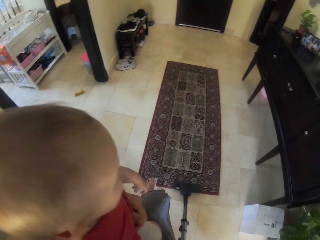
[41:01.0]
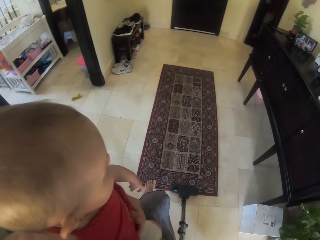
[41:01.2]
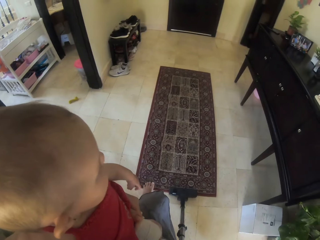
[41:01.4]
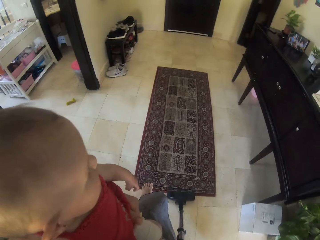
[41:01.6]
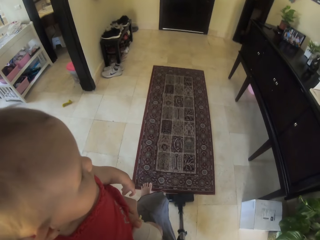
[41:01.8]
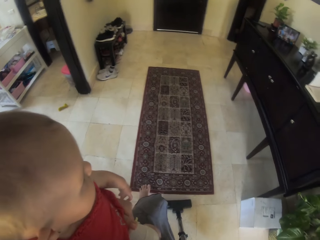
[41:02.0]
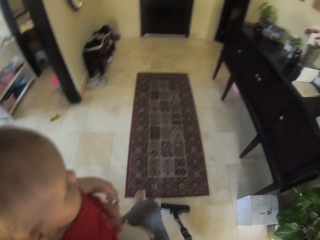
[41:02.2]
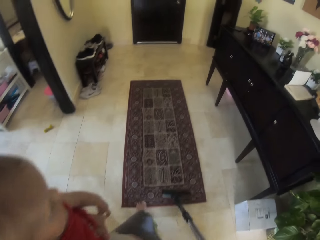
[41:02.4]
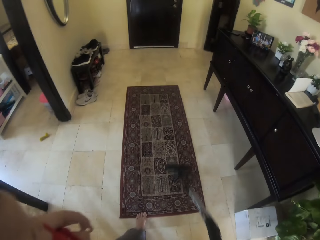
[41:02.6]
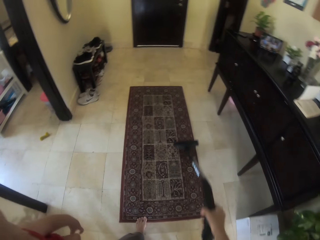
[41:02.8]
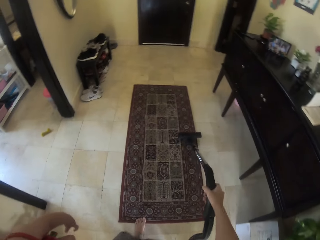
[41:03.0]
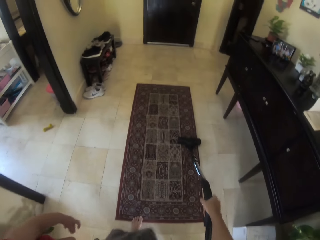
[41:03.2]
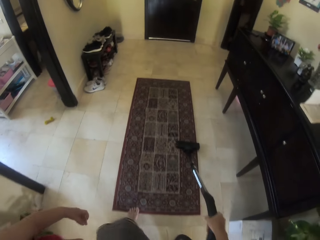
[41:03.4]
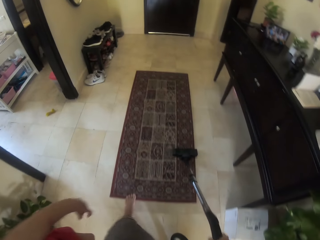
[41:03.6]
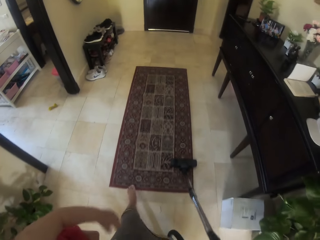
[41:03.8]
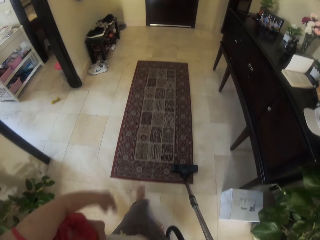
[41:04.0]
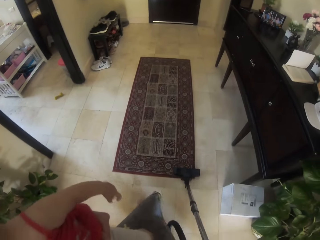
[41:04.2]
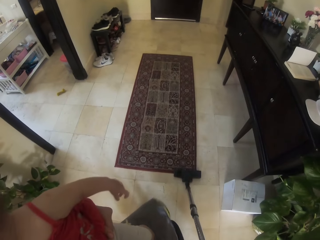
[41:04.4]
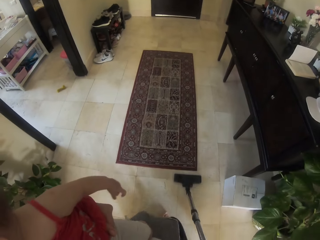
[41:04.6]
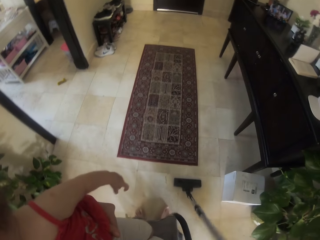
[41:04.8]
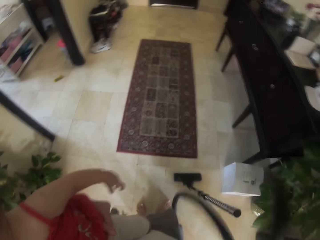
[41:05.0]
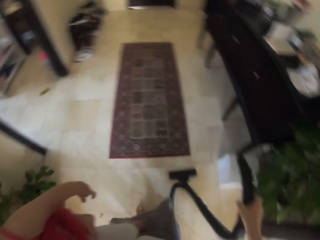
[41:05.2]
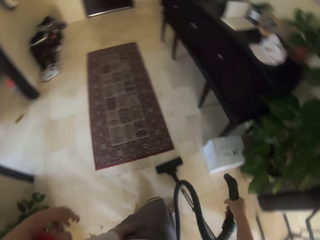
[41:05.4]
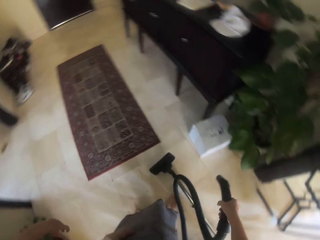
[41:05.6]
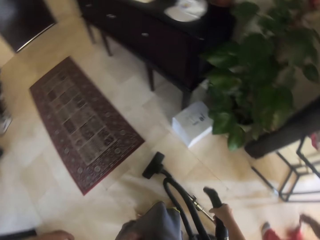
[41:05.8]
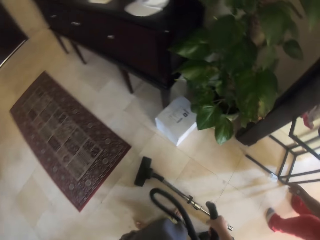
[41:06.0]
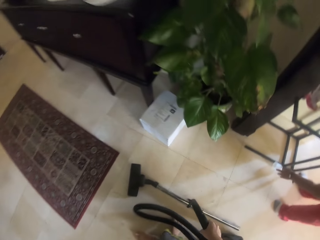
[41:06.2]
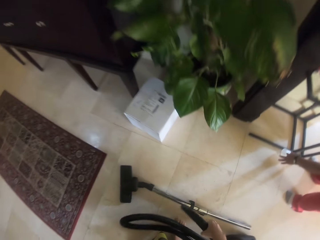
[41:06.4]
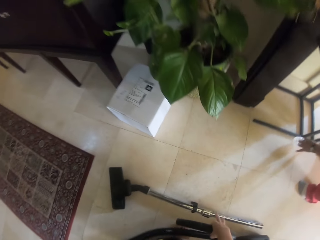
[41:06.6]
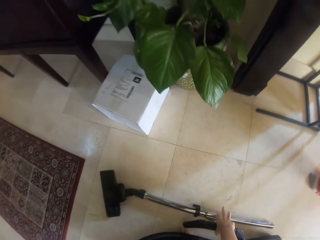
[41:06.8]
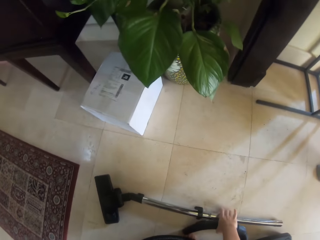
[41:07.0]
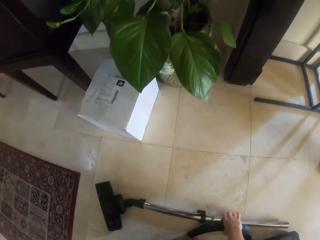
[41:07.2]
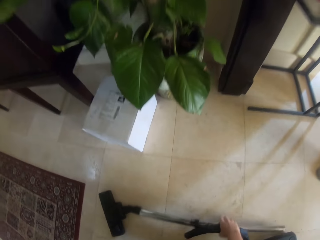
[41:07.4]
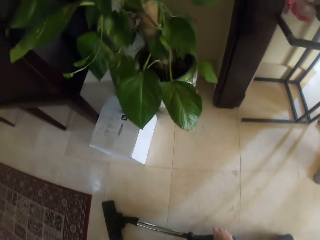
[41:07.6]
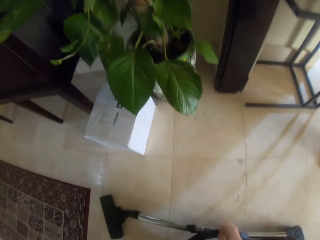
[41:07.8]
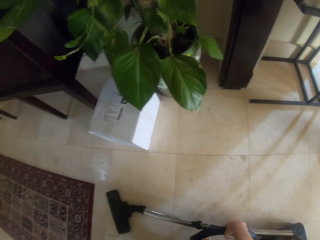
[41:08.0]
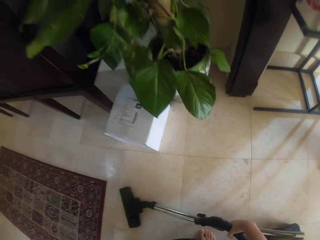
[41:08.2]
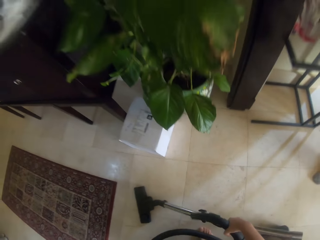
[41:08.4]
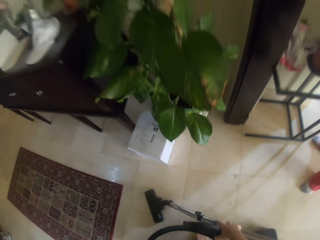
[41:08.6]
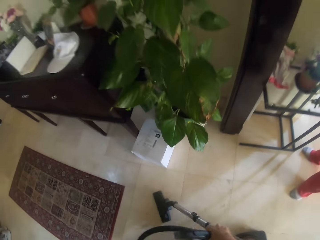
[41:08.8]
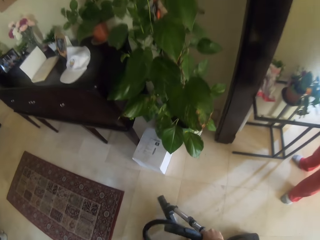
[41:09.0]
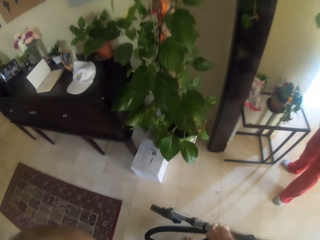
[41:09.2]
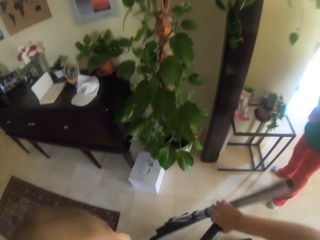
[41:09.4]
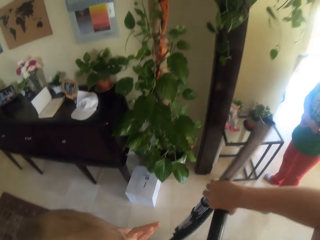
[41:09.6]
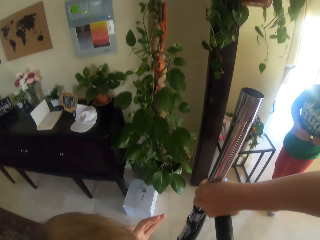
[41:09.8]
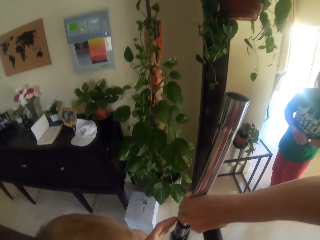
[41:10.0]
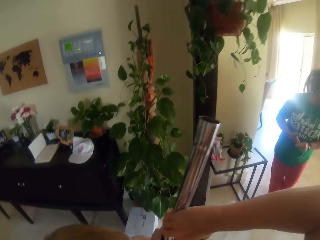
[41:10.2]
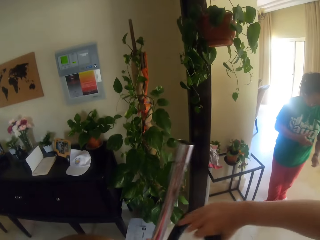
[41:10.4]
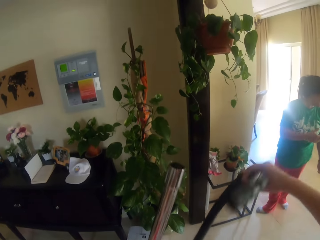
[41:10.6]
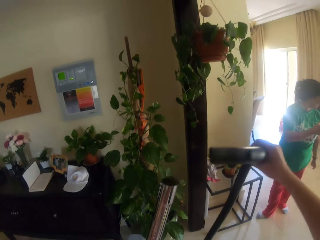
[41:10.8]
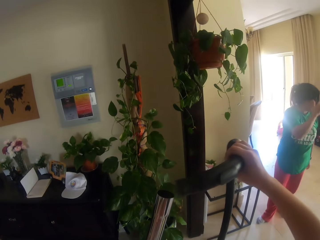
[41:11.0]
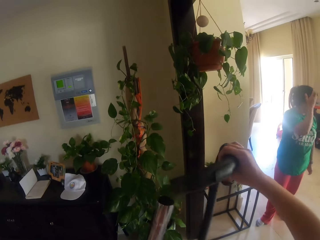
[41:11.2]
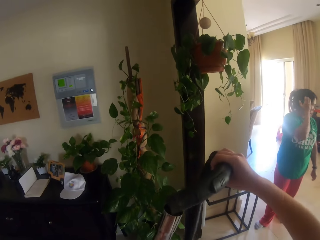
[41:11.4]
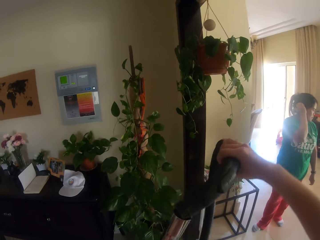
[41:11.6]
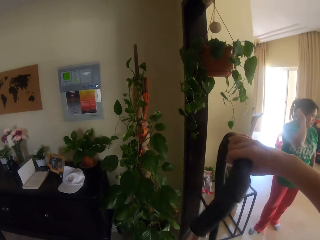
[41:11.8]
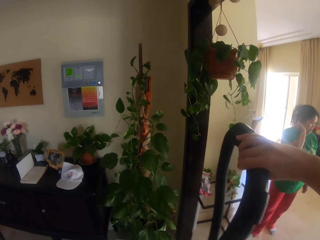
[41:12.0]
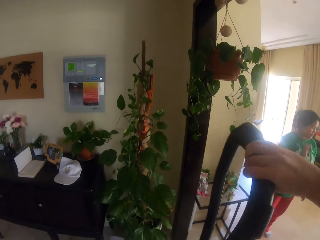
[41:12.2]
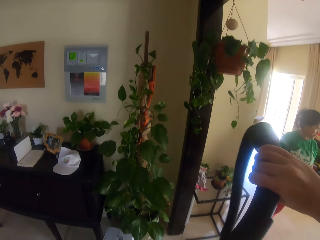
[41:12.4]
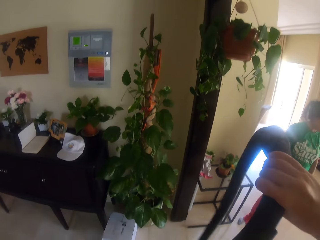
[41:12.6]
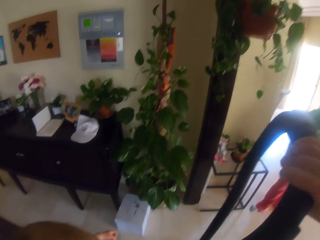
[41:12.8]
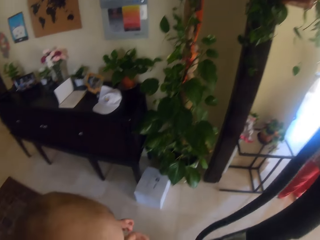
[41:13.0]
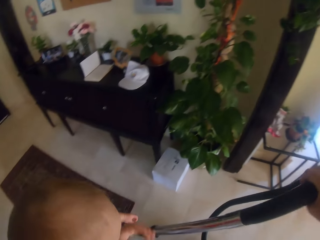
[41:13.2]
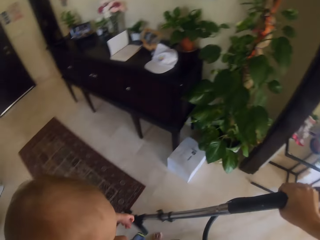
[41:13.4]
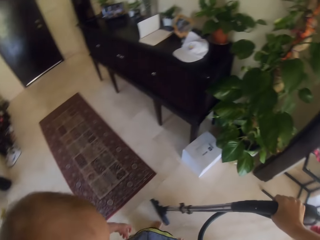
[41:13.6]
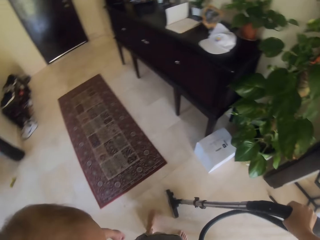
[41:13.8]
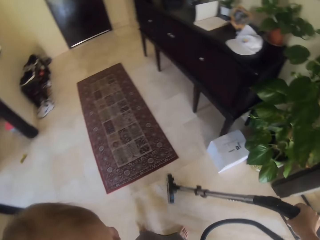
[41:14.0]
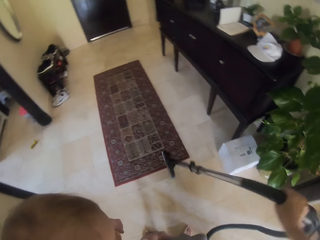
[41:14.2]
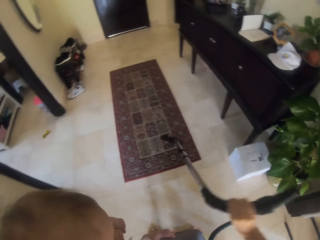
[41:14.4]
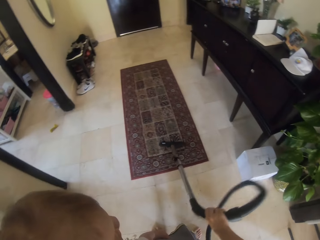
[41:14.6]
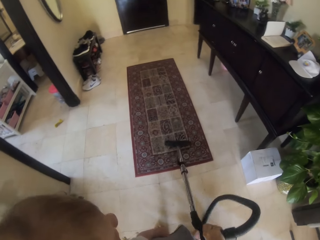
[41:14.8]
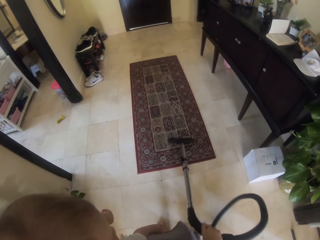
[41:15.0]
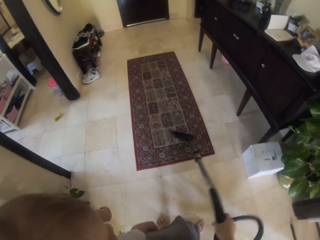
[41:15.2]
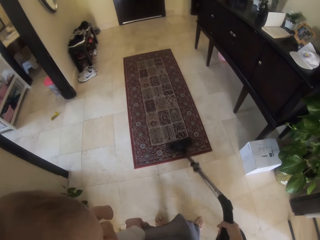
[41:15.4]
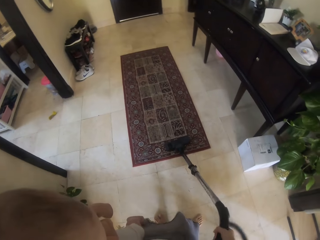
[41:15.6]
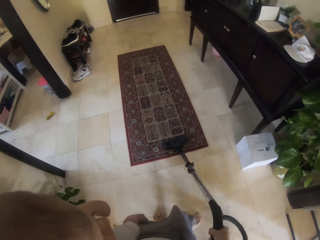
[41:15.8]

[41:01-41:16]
The woman picks up a plastic container from the floor with her left hand. The camera wearer picks up the pipe or metal tube of the vacuum cleaner from the floor with her right hand. She holds the metal tube with her left hand. She passes the pipe of the vacuum cleaner from her right hand to her left hand. She inserts the hose of the vacuum cleaner into the pipe in her left hand with her right hand. The woman touches her hair with her right hand. The camera wearer holds the pipe of the vacuum cleaner with her right hand.

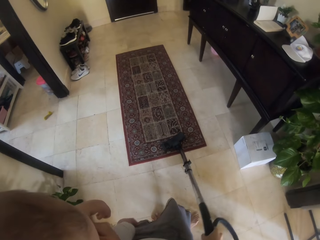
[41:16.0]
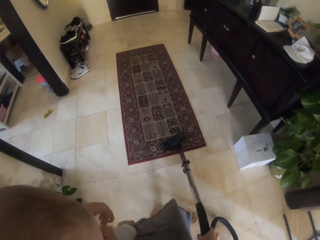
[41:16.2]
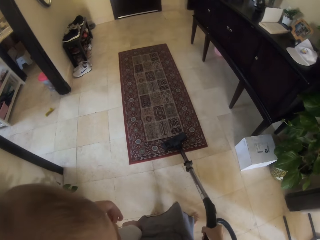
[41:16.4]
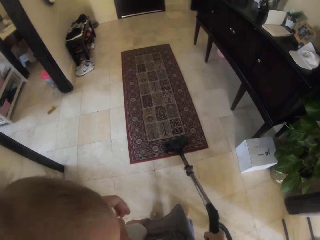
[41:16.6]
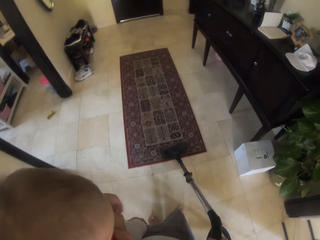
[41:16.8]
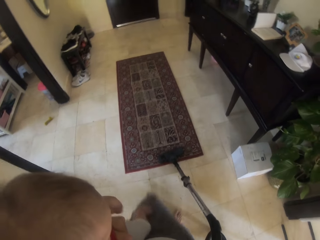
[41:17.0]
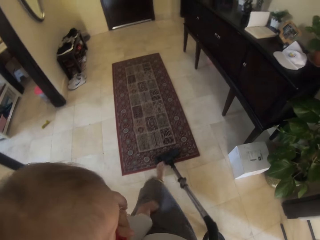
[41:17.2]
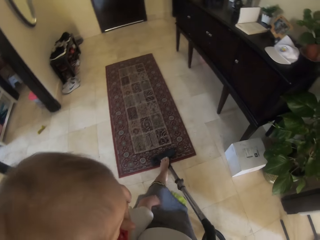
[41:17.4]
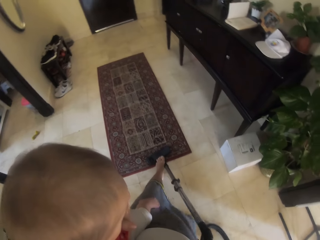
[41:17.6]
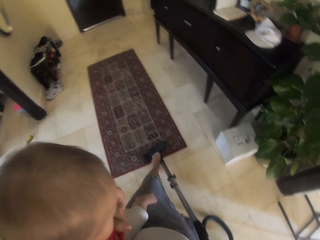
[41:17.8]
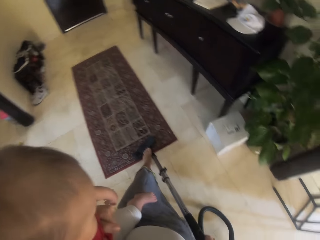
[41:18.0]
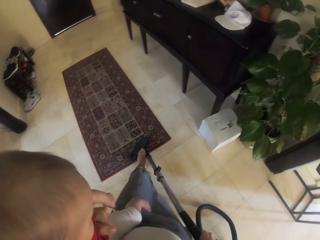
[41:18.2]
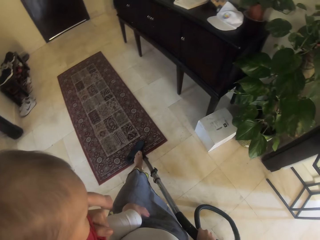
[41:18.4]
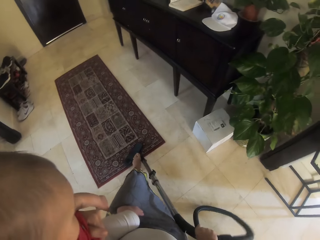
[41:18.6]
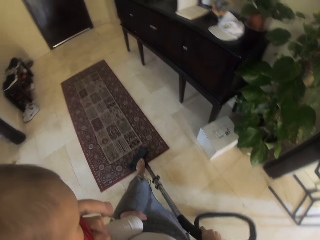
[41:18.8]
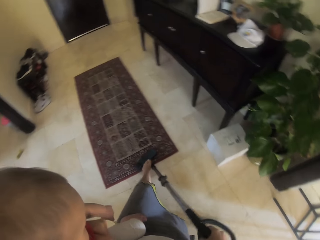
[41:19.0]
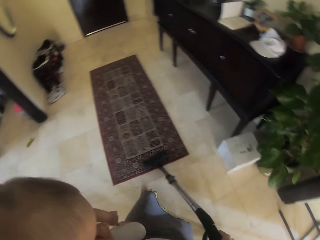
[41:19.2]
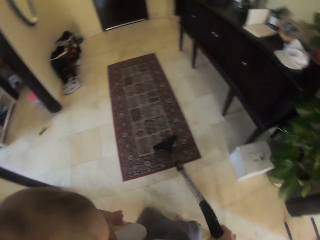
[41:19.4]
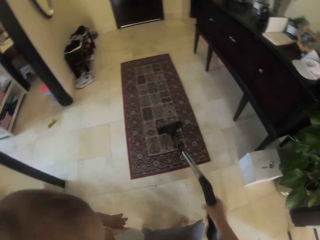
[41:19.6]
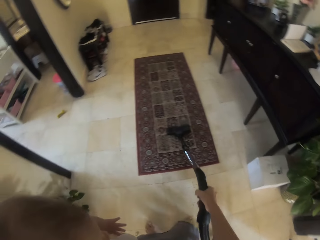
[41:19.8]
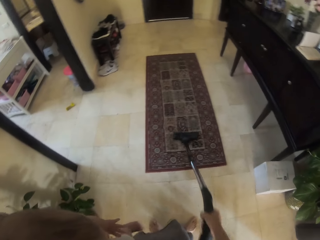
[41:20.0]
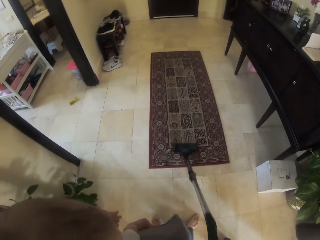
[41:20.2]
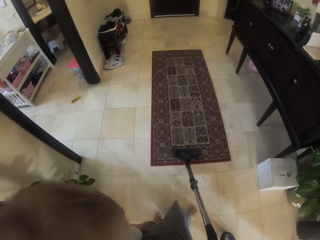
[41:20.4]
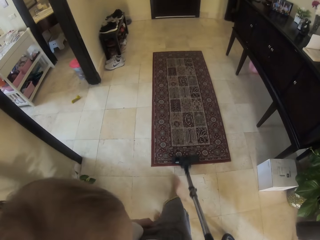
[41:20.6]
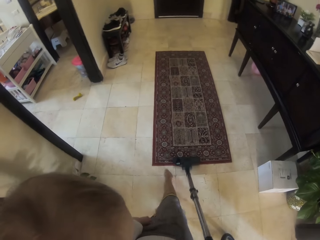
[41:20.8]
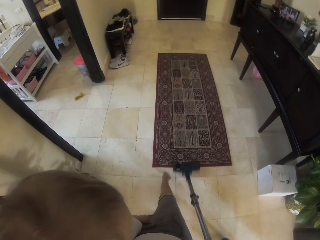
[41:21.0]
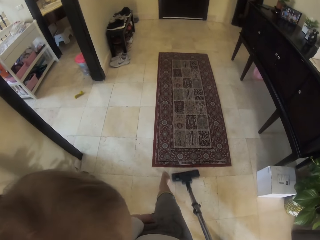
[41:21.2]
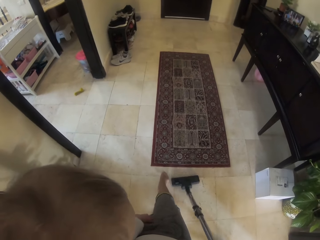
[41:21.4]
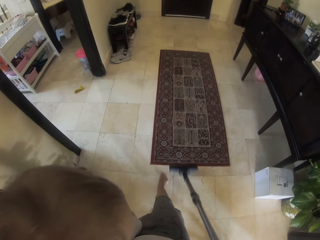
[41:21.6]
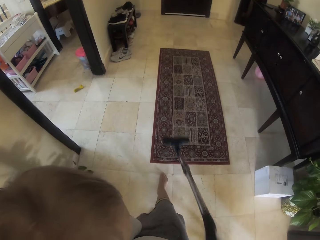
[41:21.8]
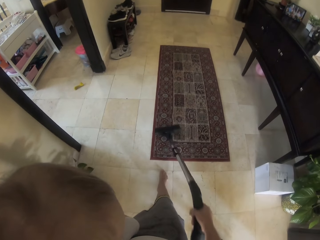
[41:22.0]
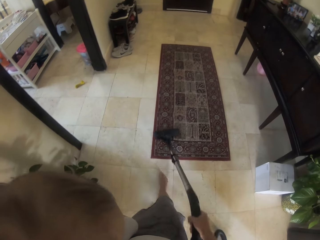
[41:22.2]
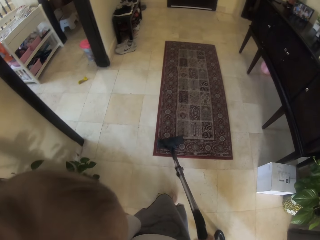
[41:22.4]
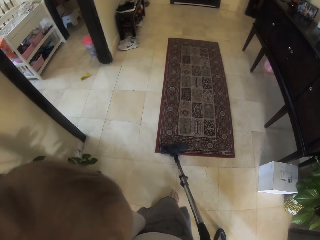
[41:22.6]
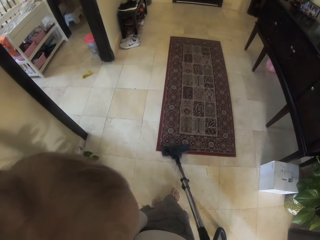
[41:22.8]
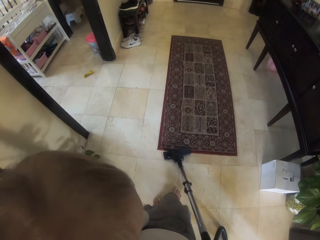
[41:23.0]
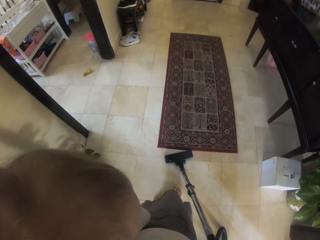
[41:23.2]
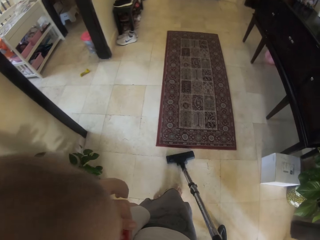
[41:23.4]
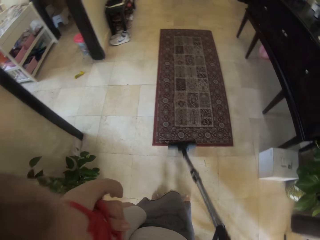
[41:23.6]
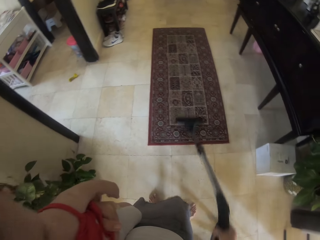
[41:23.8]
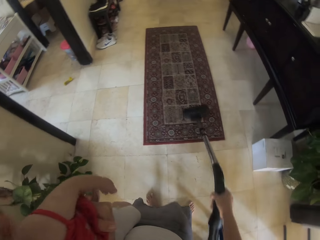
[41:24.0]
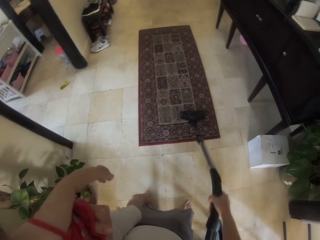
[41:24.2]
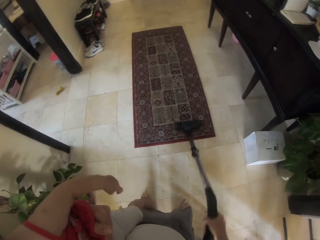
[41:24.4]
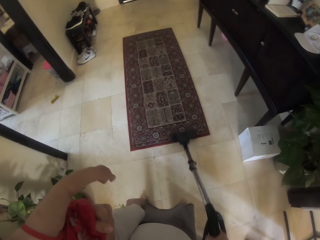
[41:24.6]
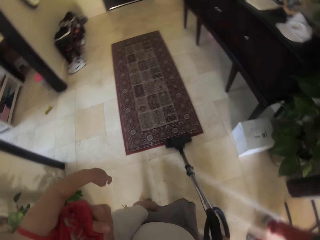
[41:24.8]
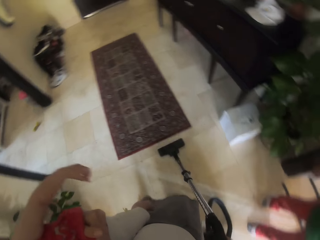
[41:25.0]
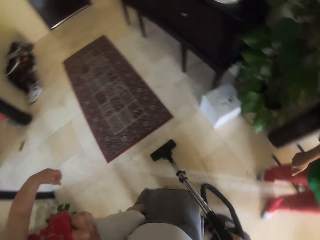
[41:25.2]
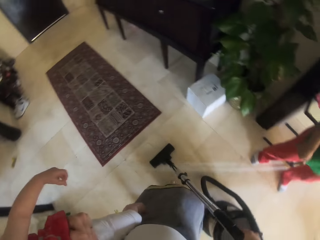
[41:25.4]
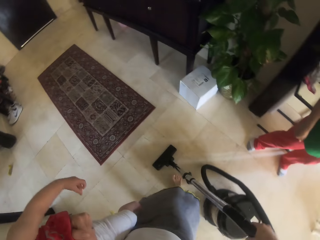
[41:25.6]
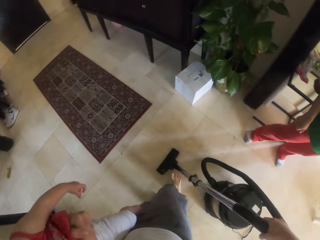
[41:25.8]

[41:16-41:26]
The camera wearer steps on the cleaning head of the vacuum cleaner with her left leg. She cleans the floor with the pipe of the vacuum cleaner in her right hand.
